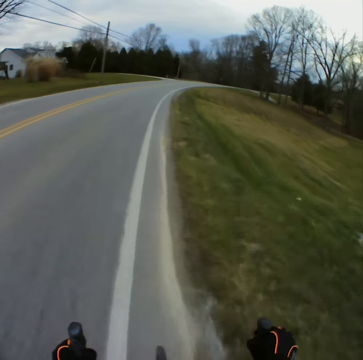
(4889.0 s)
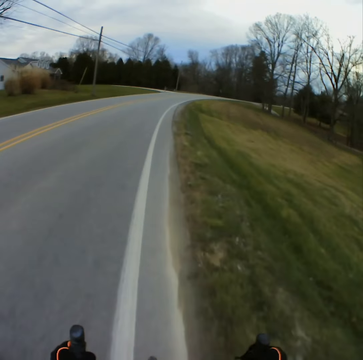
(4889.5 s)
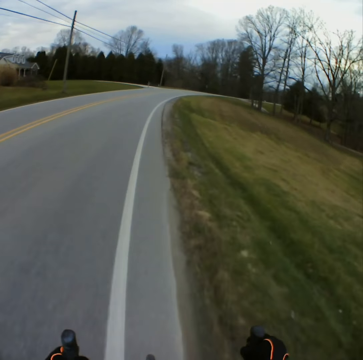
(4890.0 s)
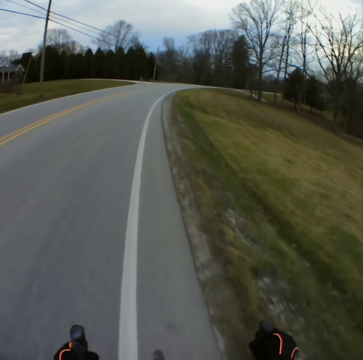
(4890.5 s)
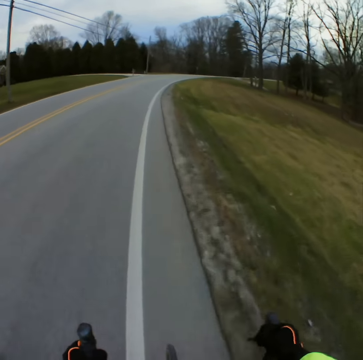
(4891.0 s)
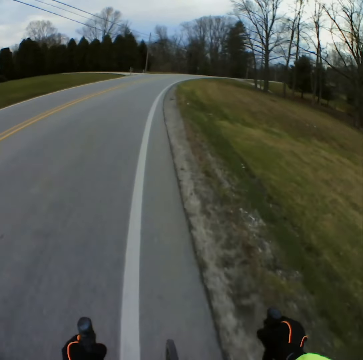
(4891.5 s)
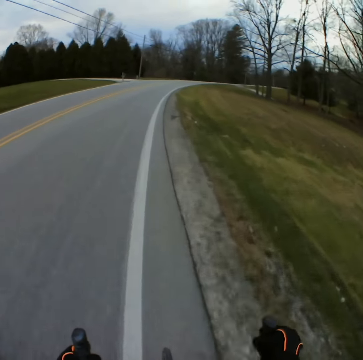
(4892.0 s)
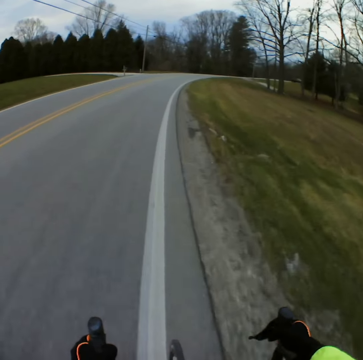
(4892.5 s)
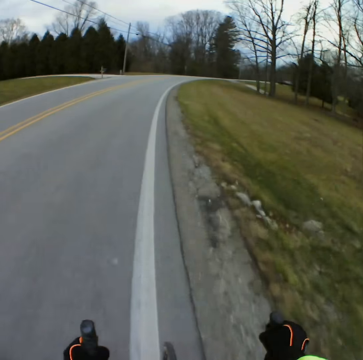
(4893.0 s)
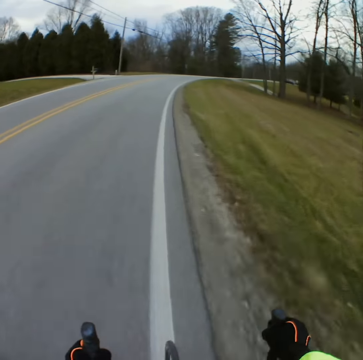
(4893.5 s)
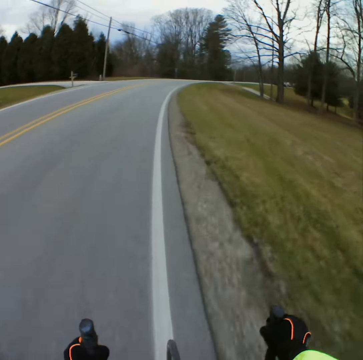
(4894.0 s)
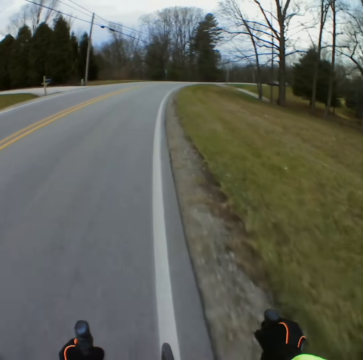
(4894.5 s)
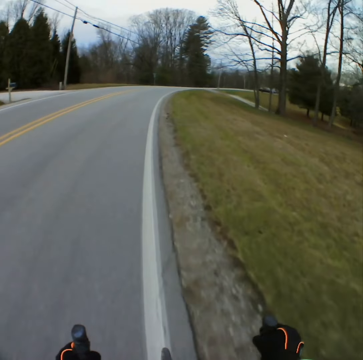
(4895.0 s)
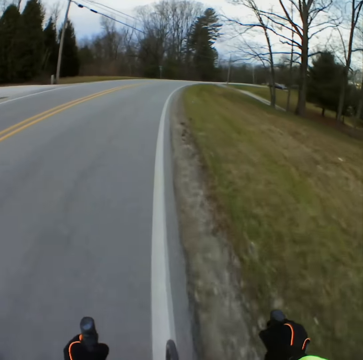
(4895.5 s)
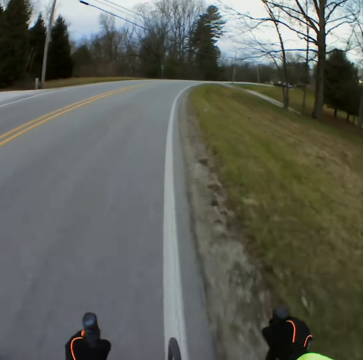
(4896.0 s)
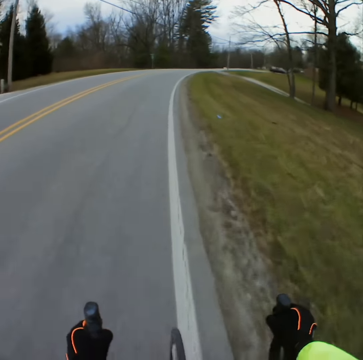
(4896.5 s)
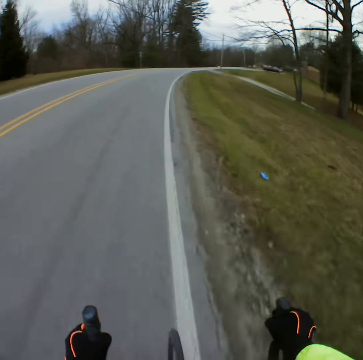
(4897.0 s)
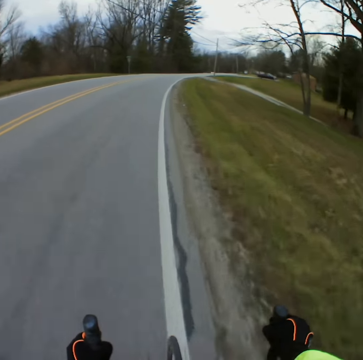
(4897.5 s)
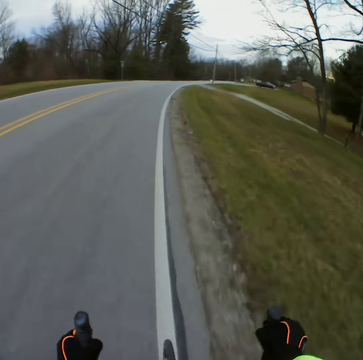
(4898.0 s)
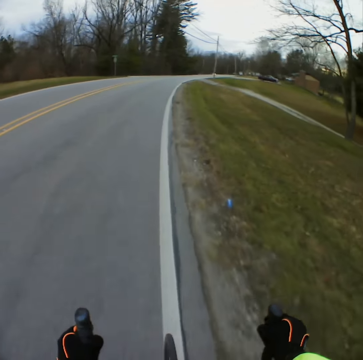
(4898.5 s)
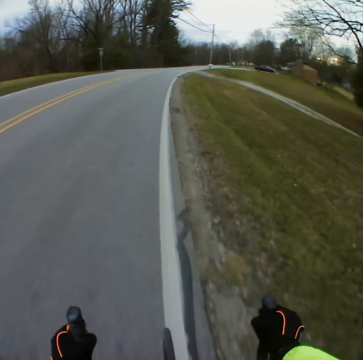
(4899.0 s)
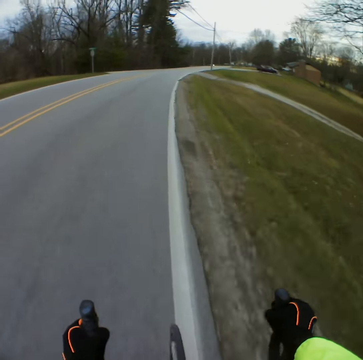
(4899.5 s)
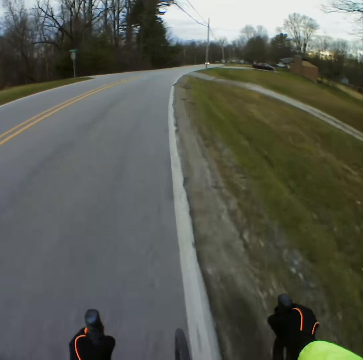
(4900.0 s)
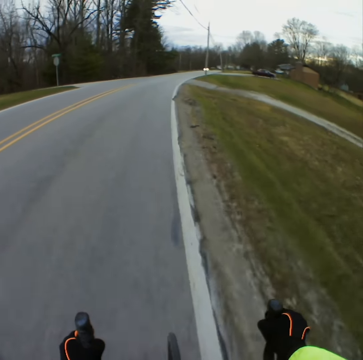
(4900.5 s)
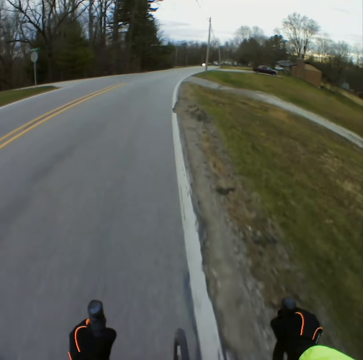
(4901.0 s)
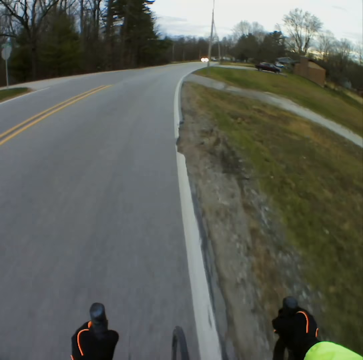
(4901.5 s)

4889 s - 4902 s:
The camera wearer approaches the car in front.

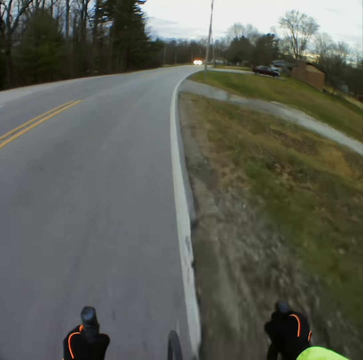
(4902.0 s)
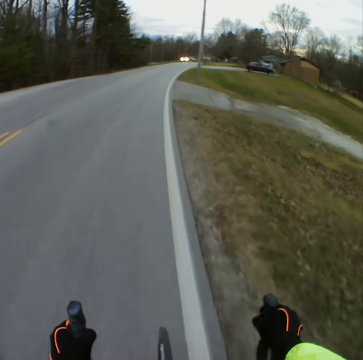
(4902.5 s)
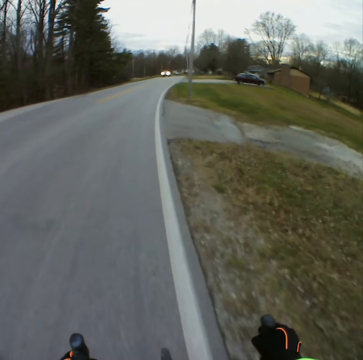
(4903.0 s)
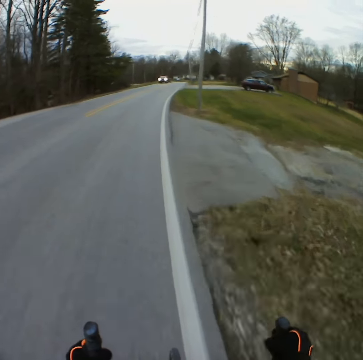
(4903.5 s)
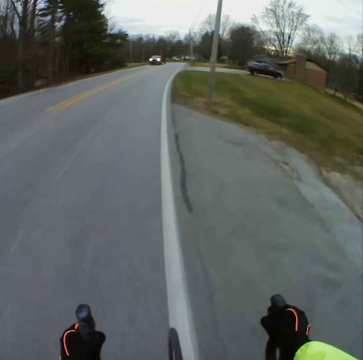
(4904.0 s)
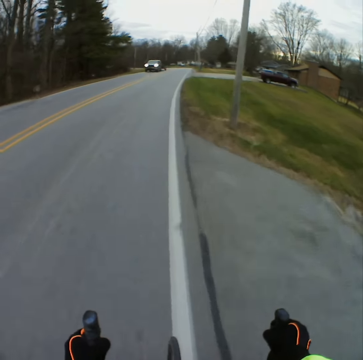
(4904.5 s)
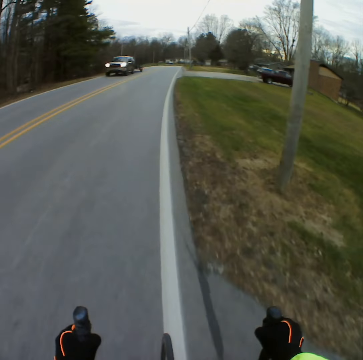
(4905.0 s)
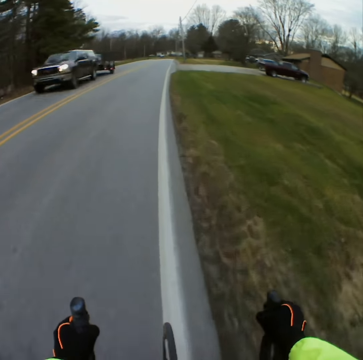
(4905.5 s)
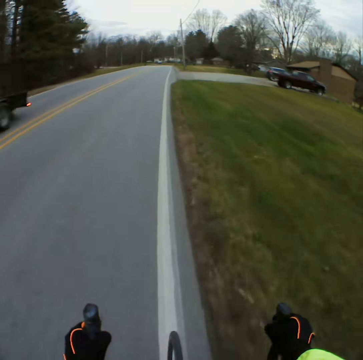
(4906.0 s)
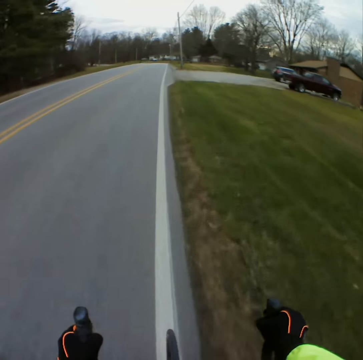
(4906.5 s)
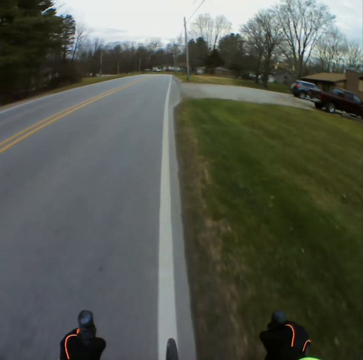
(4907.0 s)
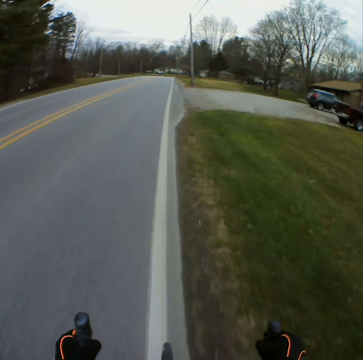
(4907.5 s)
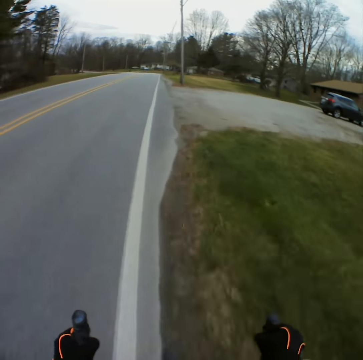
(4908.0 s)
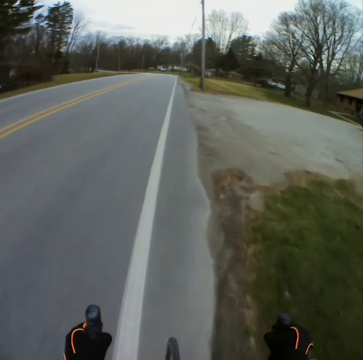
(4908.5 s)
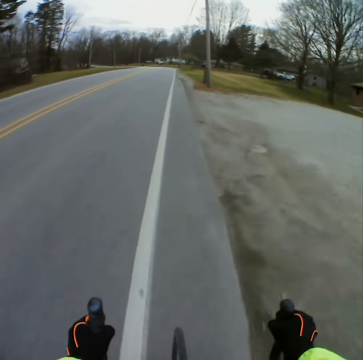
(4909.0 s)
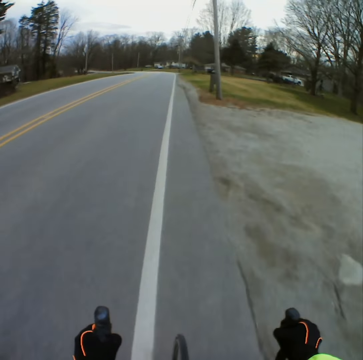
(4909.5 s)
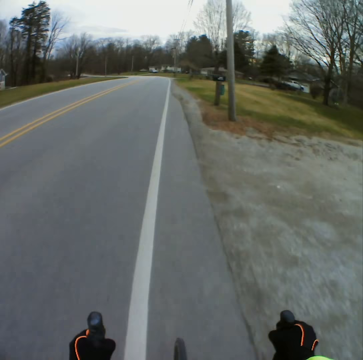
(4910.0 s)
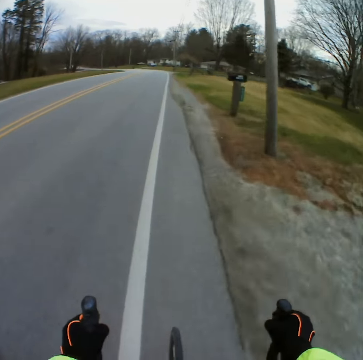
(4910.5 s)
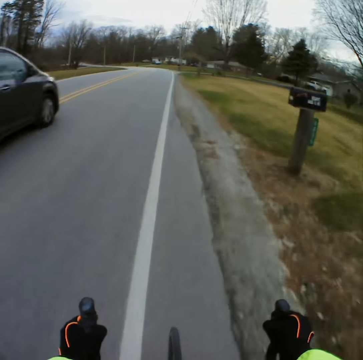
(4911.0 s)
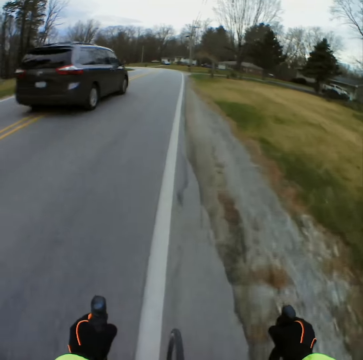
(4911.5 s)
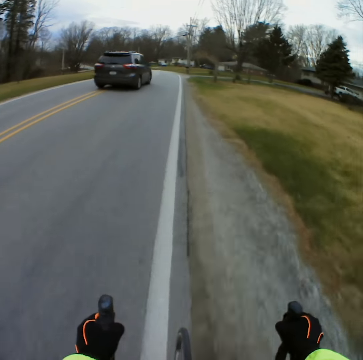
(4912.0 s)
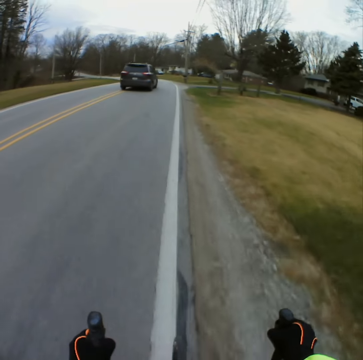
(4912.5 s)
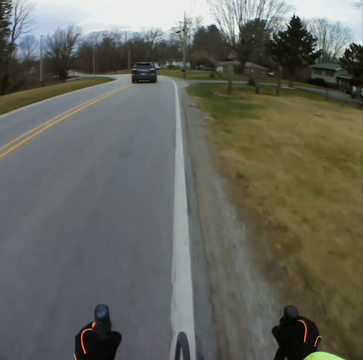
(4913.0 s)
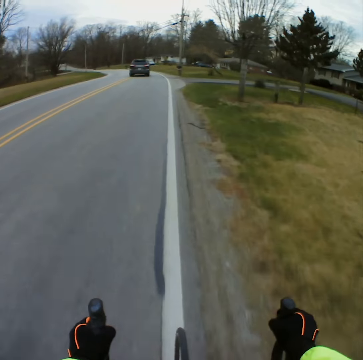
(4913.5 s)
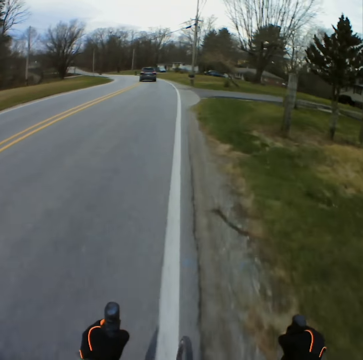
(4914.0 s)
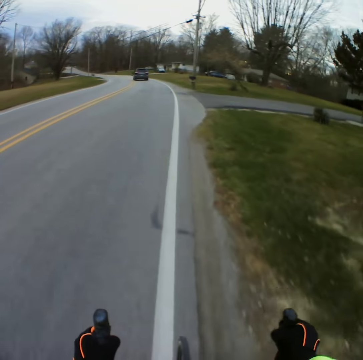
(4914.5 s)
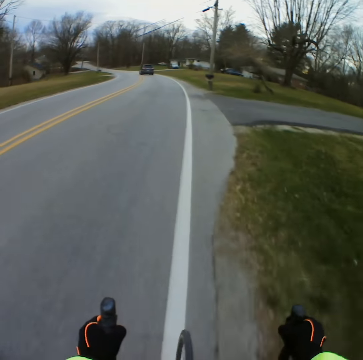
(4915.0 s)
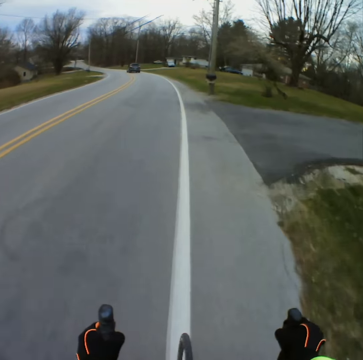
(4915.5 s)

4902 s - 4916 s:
The camera wearer overtakes the car. They overtake by the car.

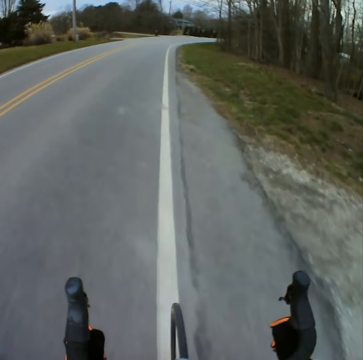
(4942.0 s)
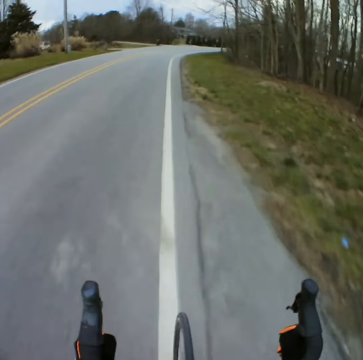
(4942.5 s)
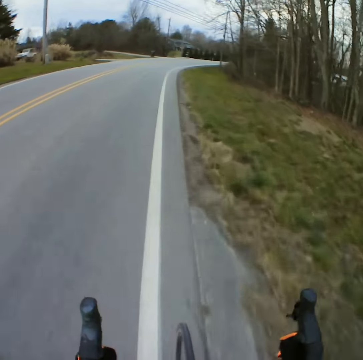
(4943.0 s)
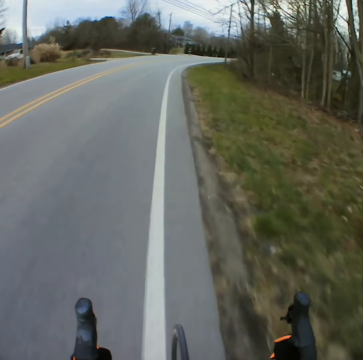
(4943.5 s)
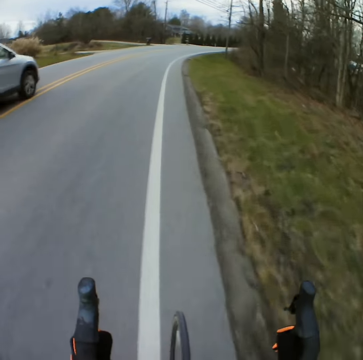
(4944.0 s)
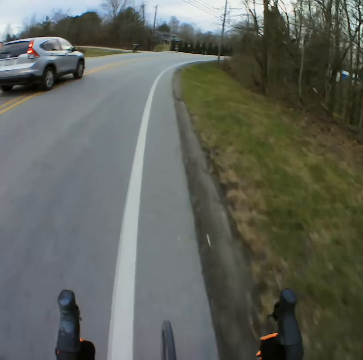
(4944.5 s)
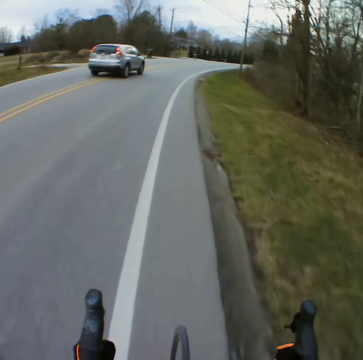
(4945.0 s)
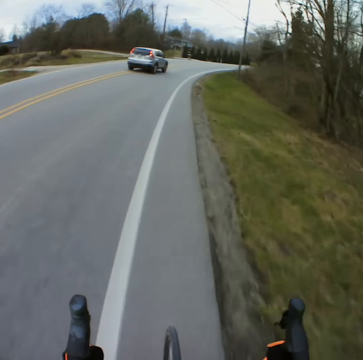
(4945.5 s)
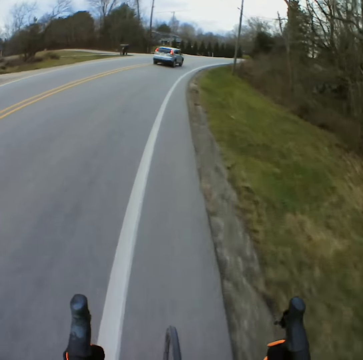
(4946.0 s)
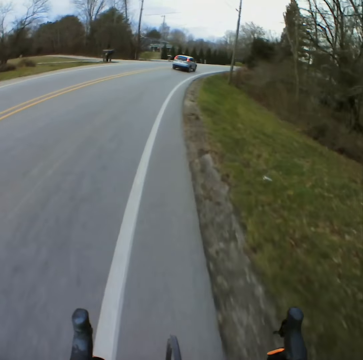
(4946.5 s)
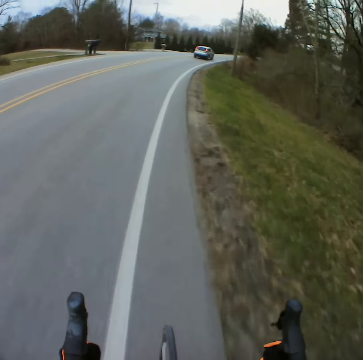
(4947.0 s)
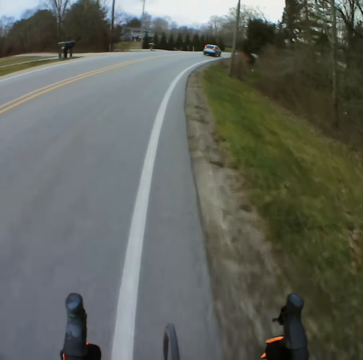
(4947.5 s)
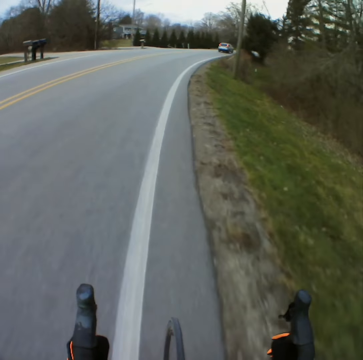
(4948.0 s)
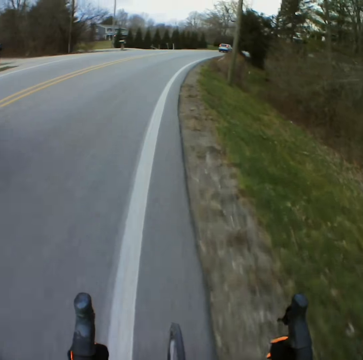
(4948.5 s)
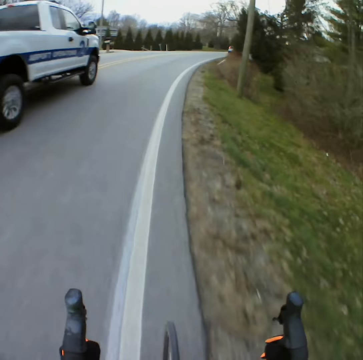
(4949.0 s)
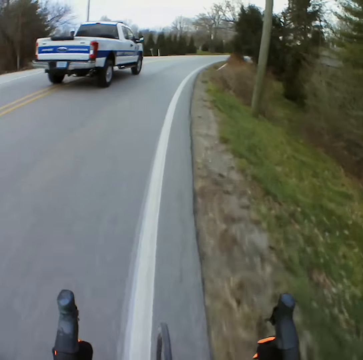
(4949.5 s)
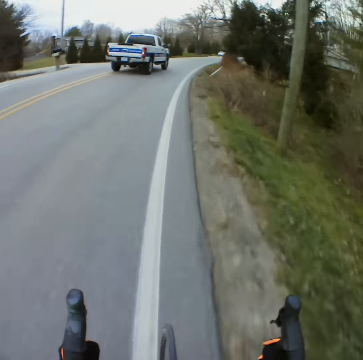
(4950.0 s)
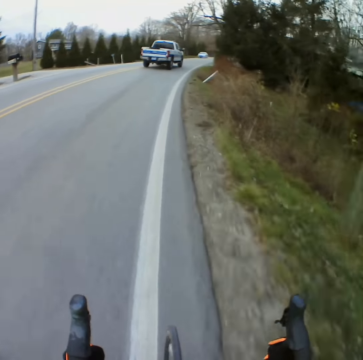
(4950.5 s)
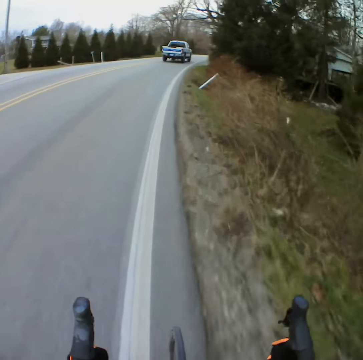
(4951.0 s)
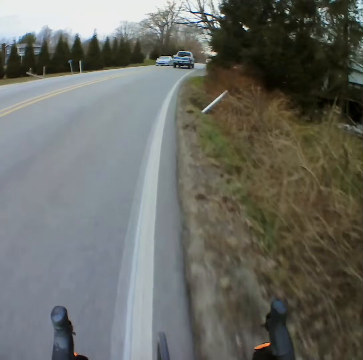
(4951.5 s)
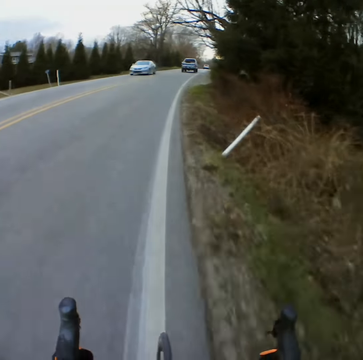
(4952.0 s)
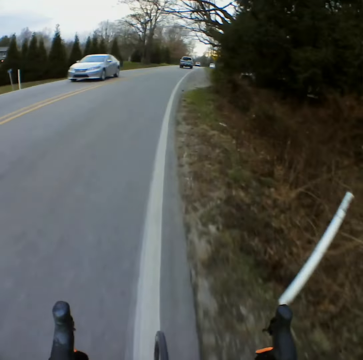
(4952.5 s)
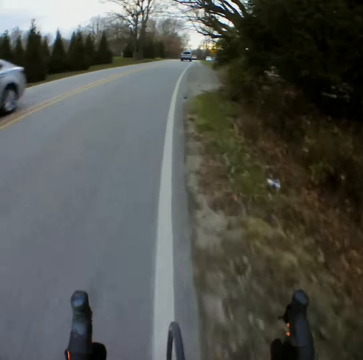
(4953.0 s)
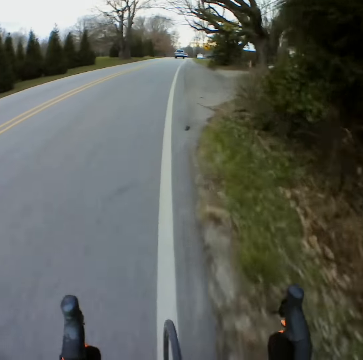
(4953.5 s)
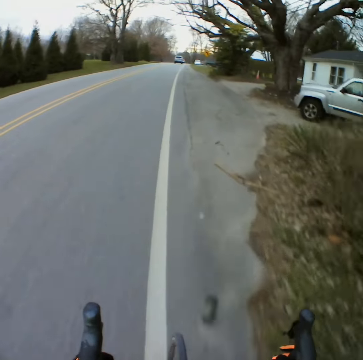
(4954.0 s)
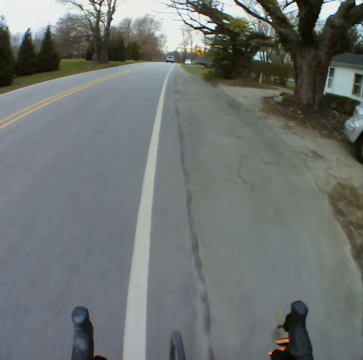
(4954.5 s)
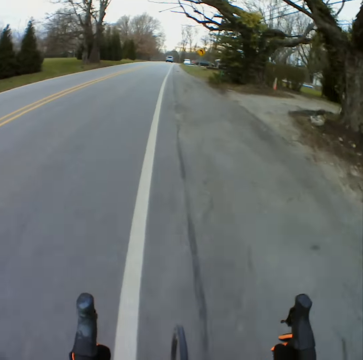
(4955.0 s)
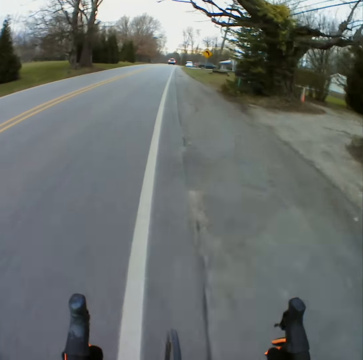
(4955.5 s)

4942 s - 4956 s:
The camera wearer overtakes by the car. They approach the car in front. They overtake the car.
